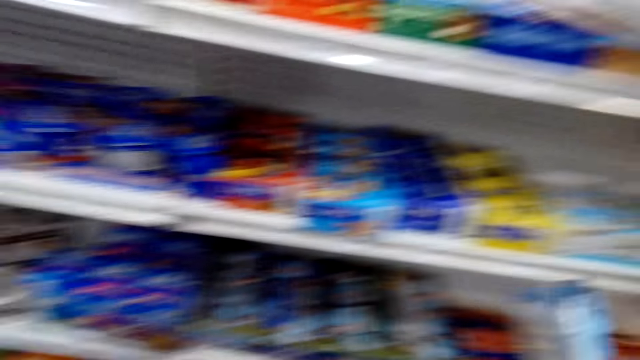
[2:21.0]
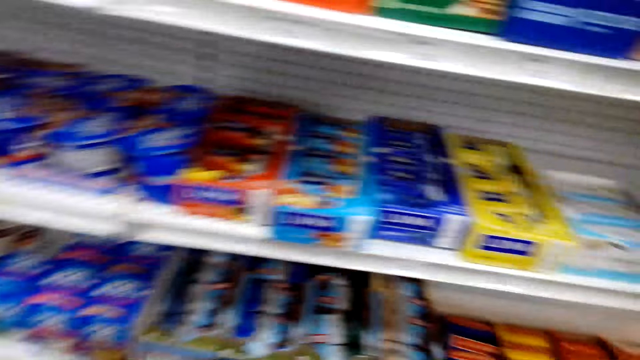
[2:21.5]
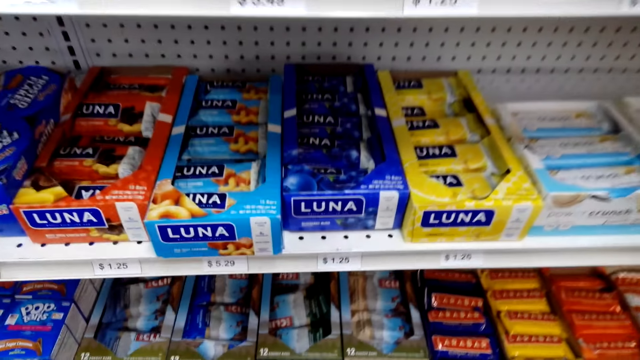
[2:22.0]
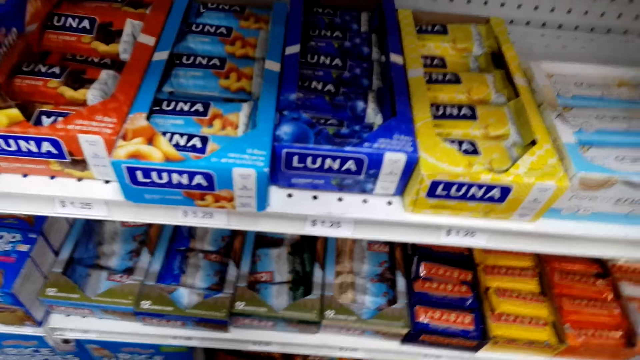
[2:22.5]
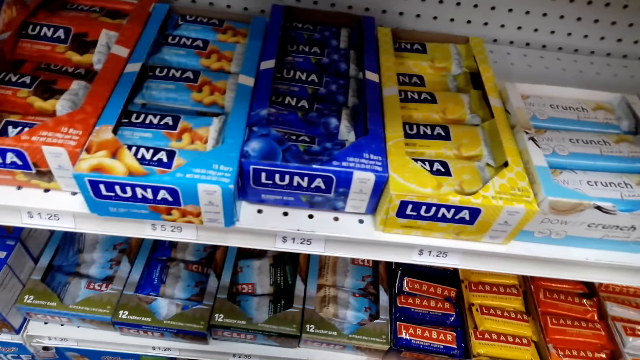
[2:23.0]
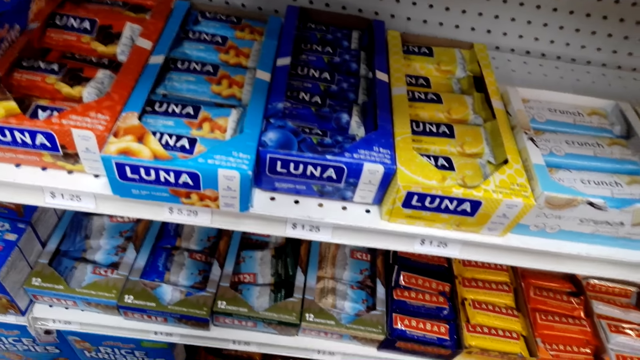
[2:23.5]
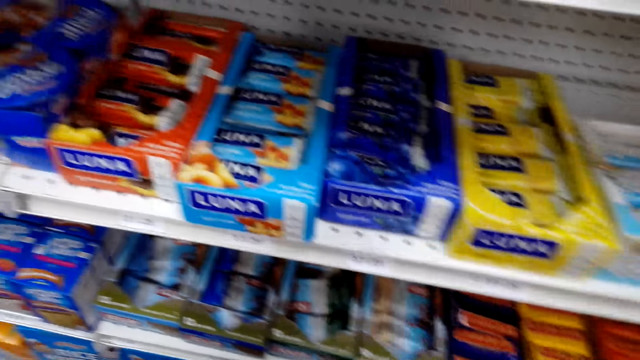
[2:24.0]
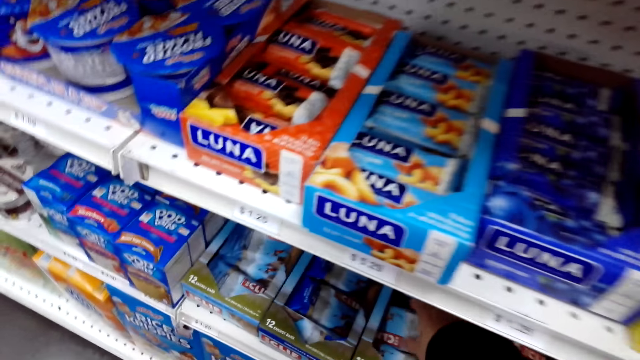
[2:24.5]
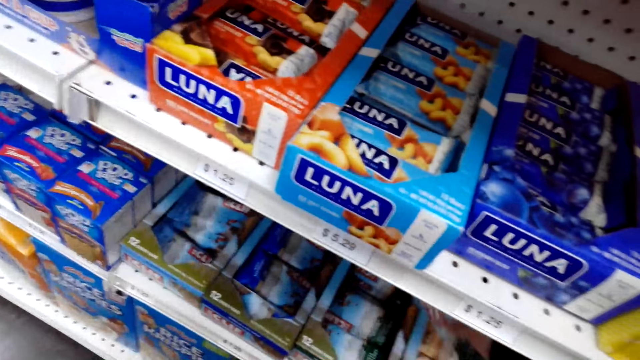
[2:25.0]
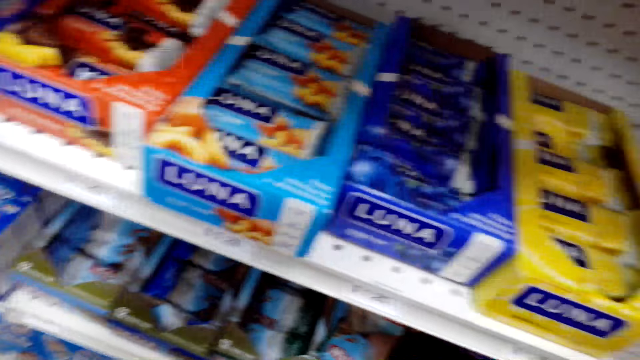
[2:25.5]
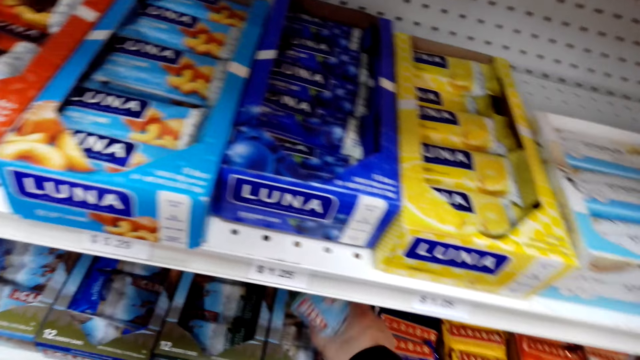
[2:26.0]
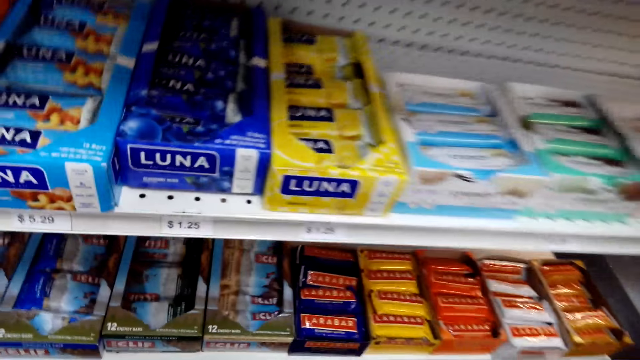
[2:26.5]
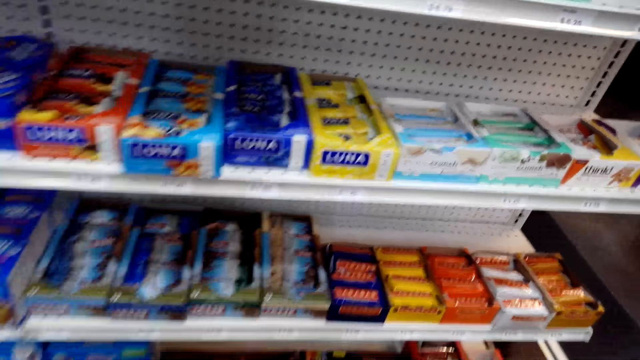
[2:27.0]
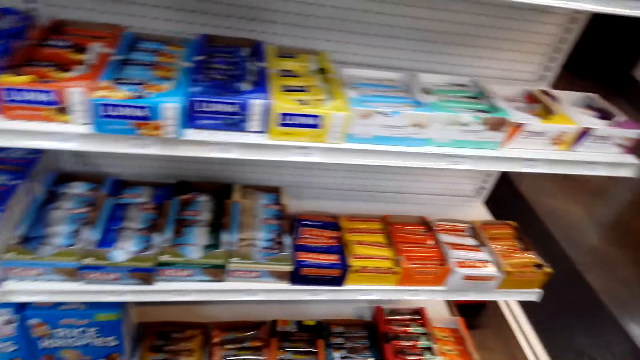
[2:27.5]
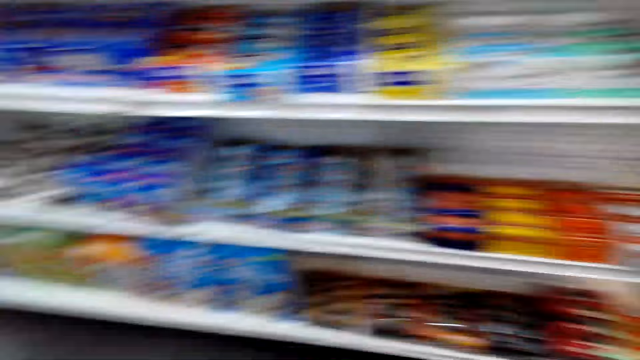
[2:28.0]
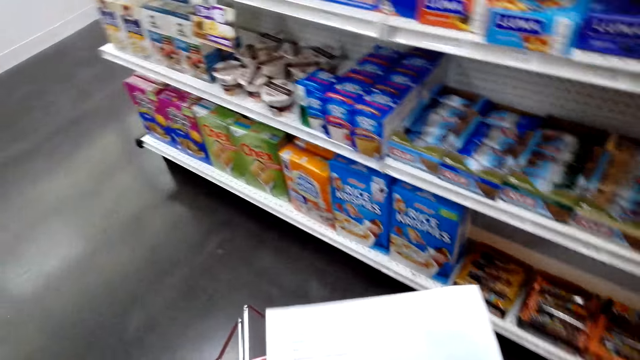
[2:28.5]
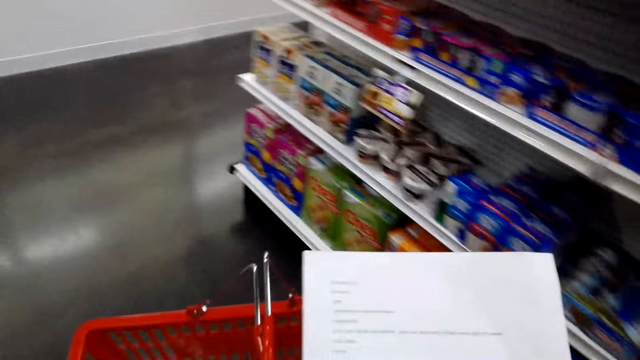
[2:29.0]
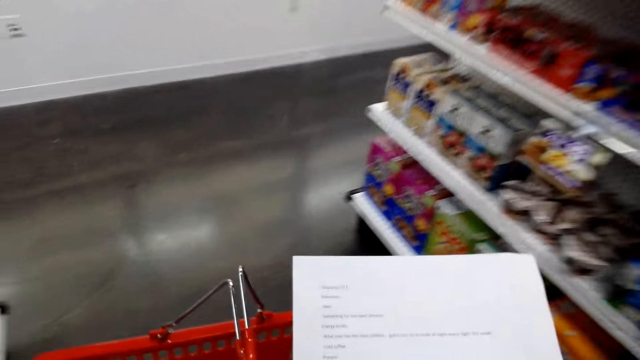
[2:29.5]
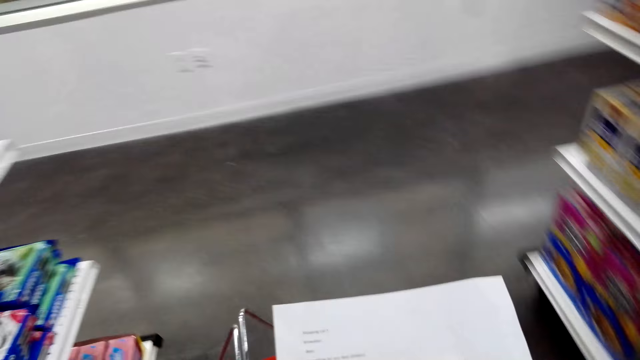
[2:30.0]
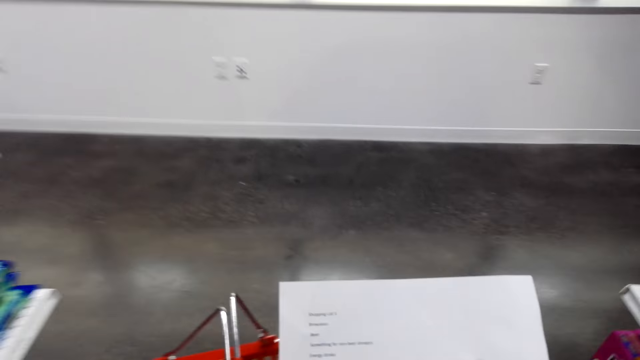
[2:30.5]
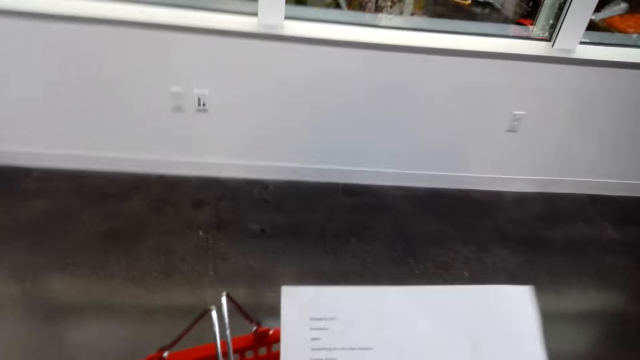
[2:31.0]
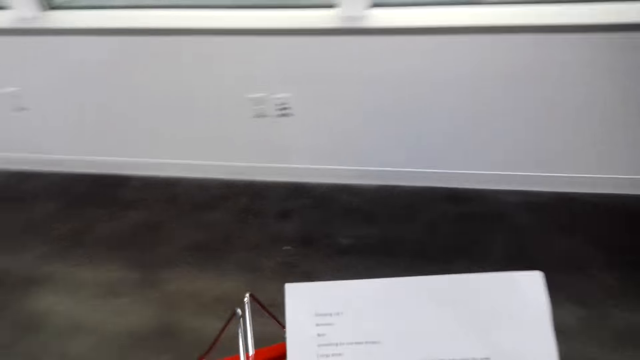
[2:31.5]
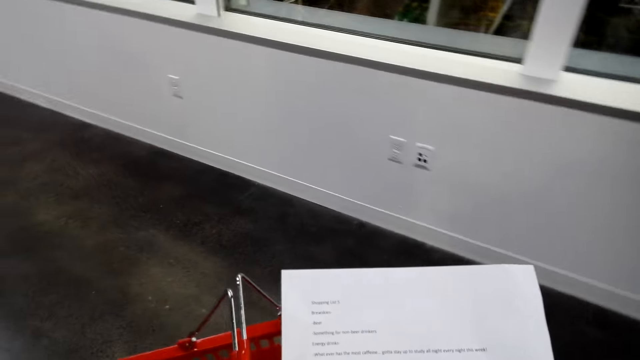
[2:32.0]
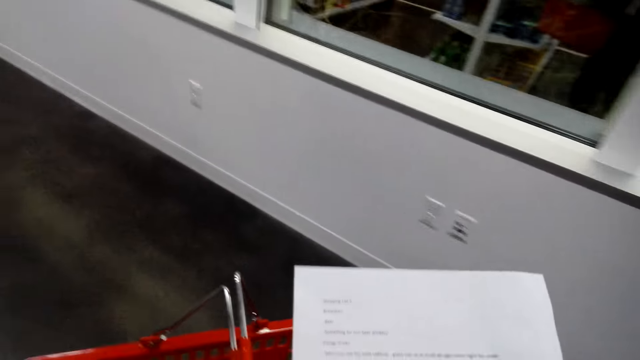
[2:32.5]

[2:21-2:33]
The camera wearer grabs a packet of protein.

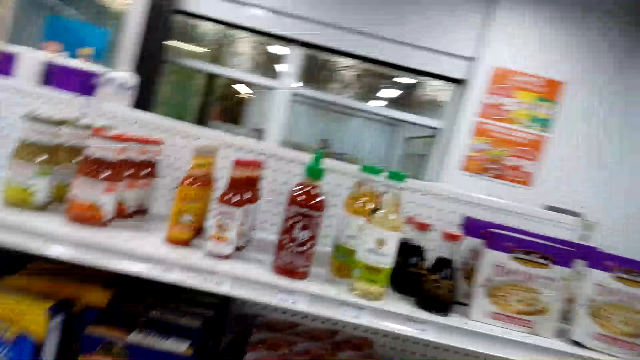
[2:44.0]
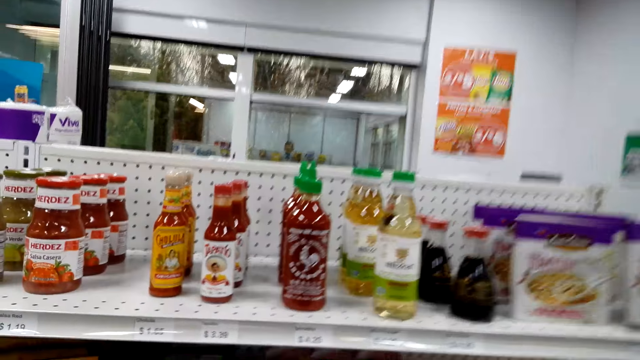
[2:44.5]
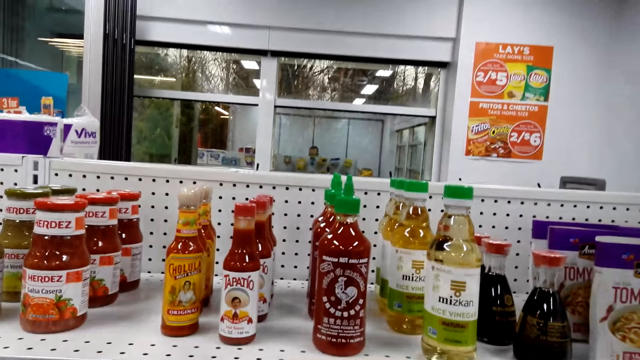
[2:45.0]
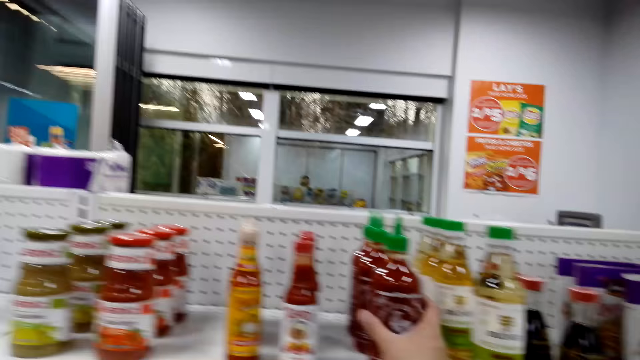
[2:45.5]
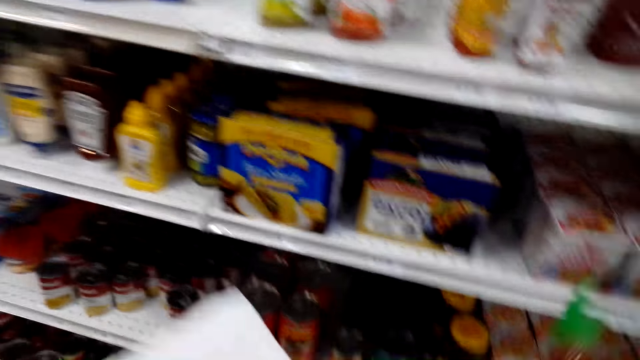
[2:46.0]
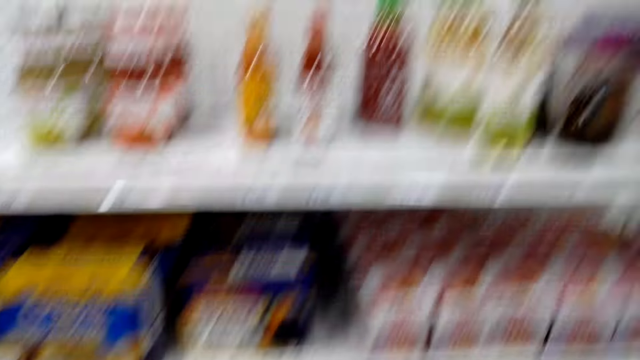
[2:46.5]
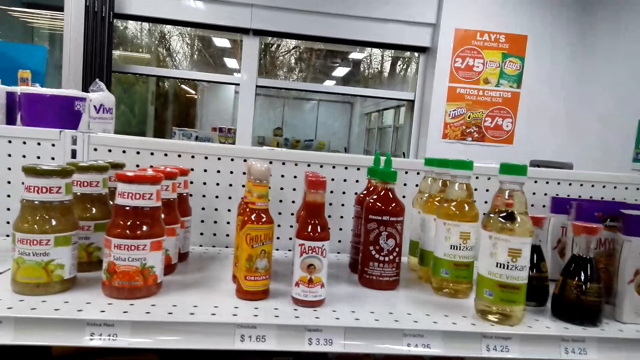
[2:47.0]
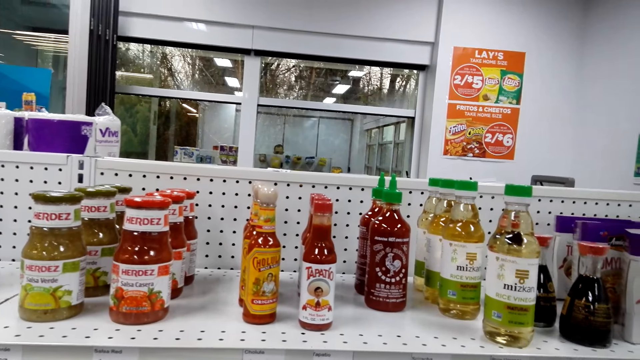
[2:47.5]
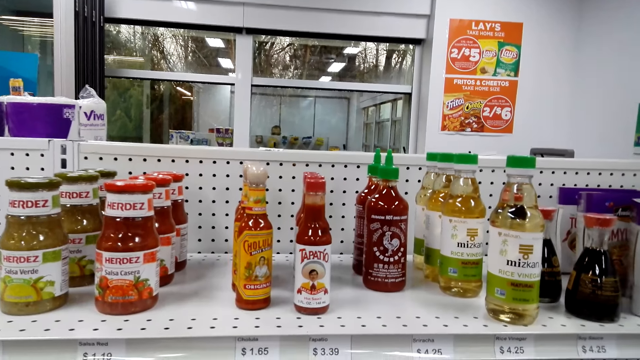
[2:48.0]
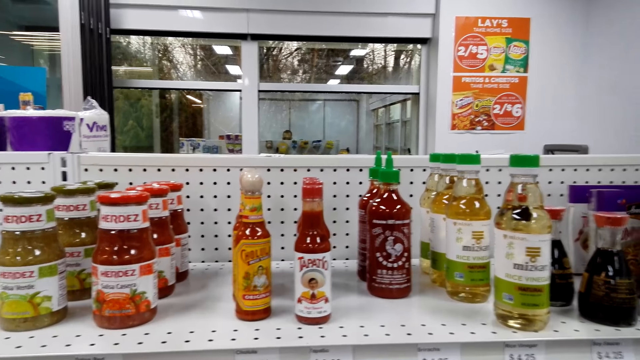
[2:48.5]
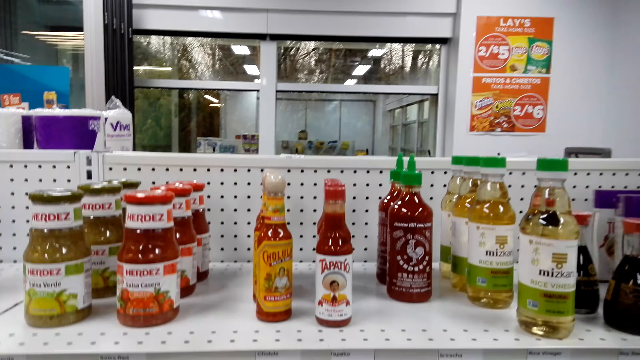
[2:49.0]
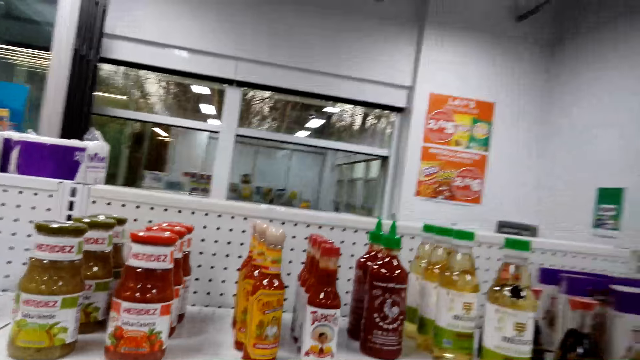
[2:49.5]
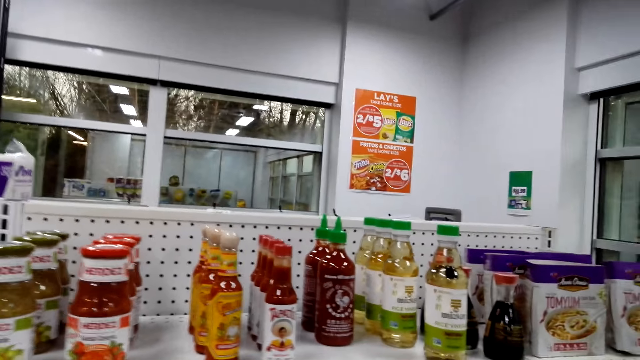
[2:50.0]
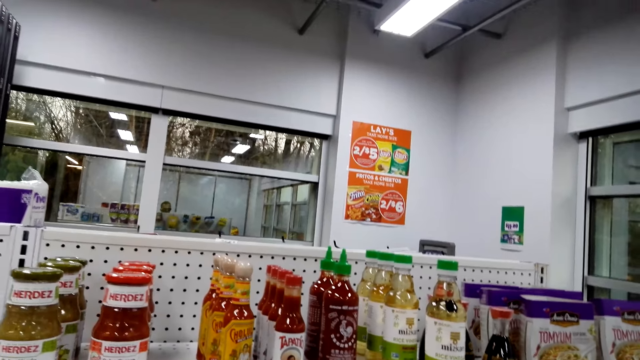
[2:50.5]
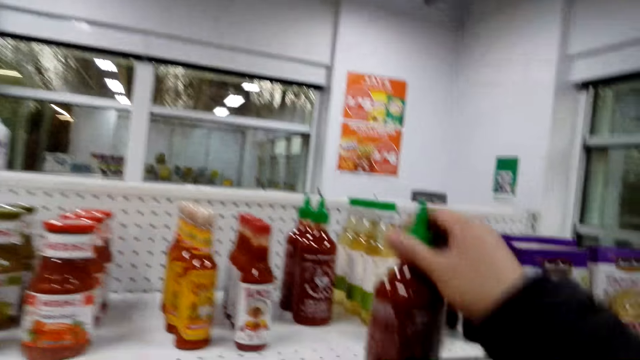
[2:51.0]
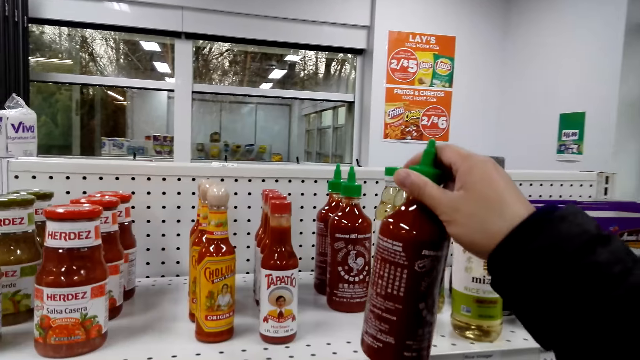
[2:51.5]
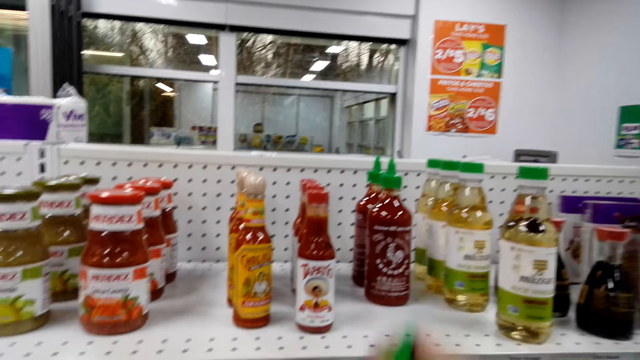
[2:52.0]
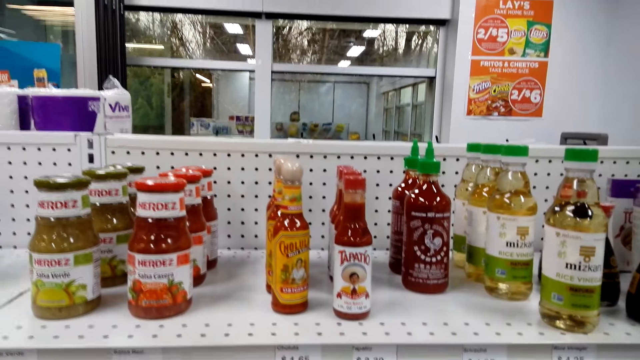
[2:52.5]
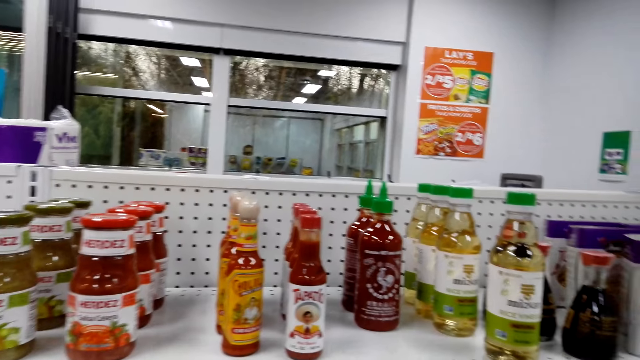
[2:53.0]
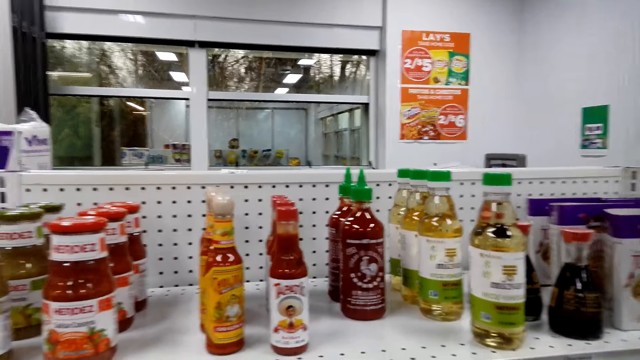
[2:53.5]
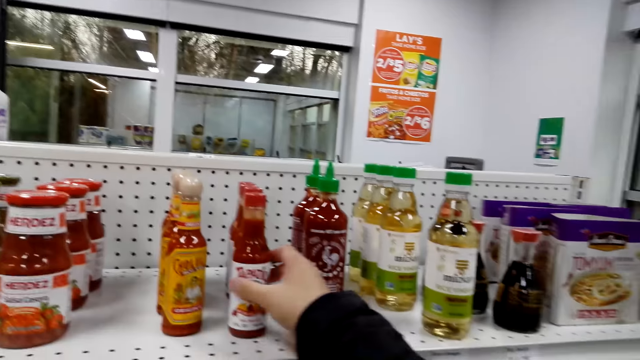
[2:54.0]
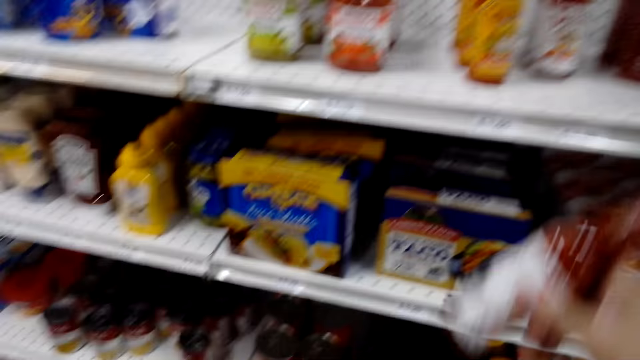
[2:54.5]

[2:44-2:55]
The camera wearer grabs a bottle of hot sauce or tomato sauce. They grab a tomato sauce.
